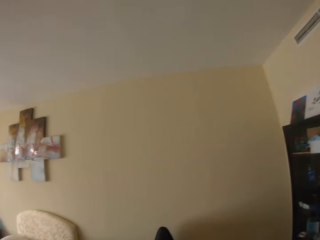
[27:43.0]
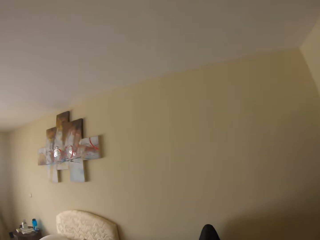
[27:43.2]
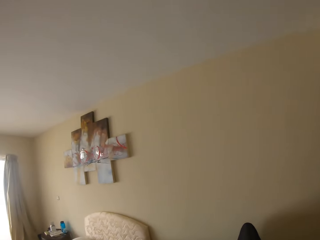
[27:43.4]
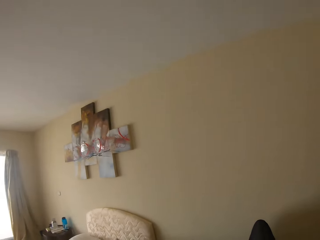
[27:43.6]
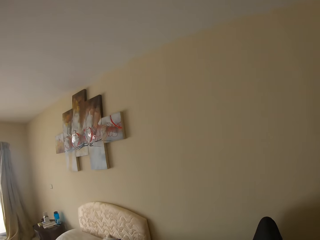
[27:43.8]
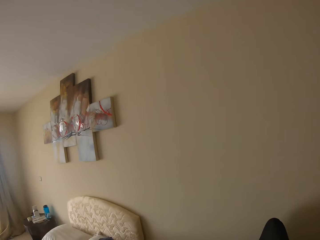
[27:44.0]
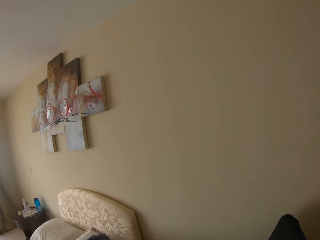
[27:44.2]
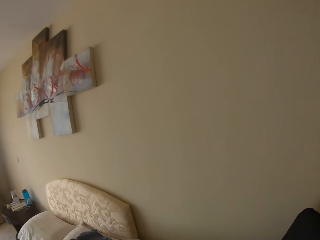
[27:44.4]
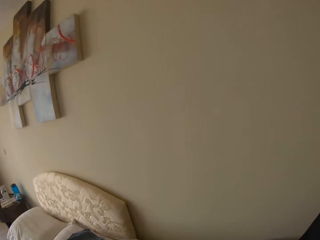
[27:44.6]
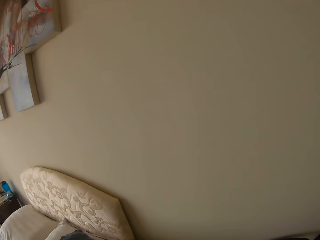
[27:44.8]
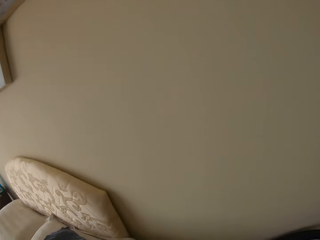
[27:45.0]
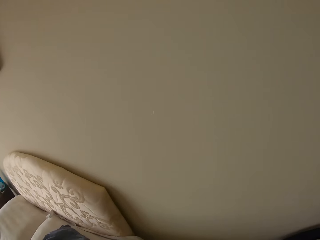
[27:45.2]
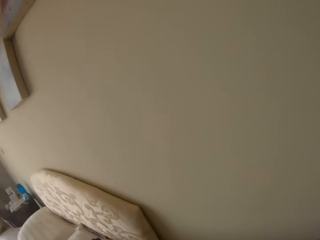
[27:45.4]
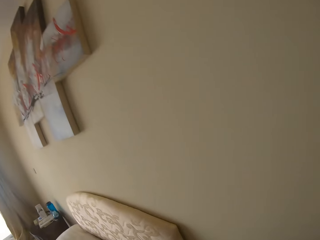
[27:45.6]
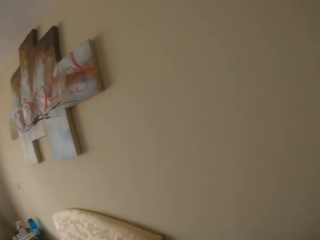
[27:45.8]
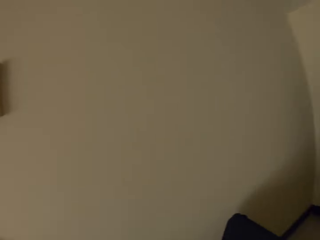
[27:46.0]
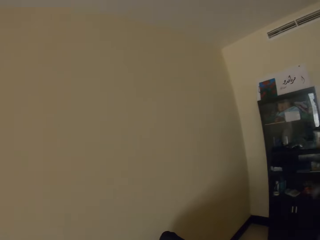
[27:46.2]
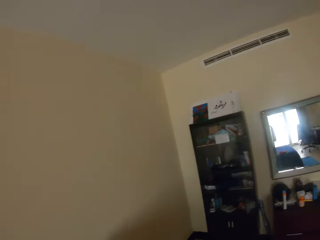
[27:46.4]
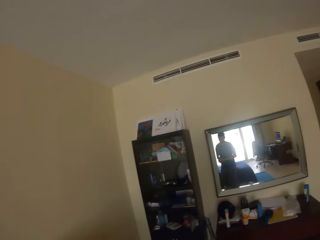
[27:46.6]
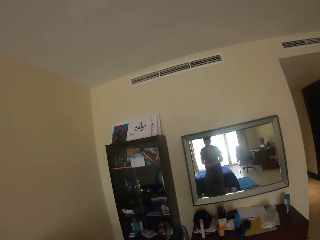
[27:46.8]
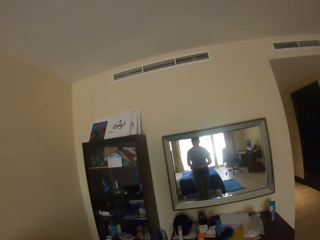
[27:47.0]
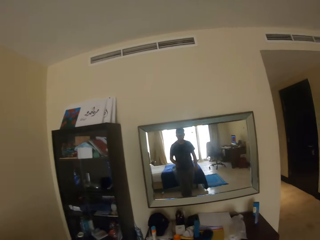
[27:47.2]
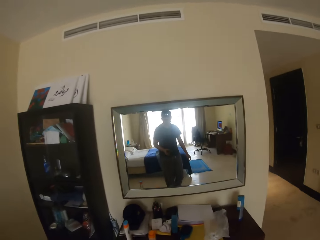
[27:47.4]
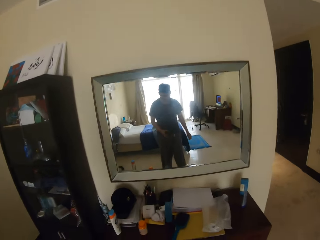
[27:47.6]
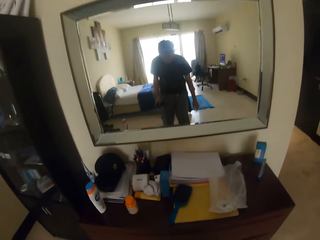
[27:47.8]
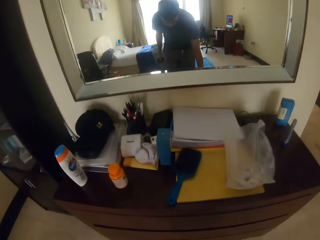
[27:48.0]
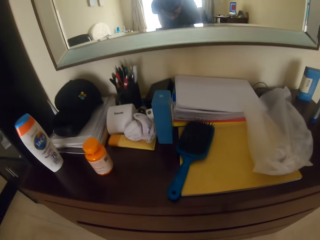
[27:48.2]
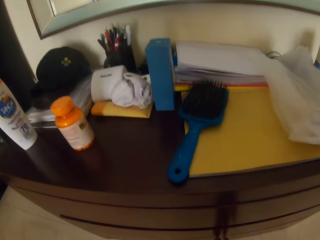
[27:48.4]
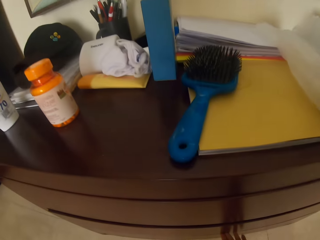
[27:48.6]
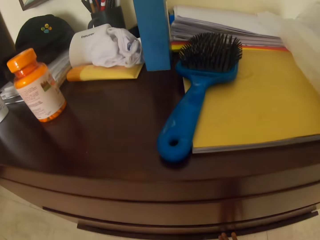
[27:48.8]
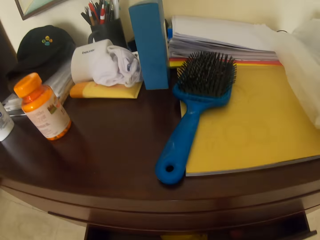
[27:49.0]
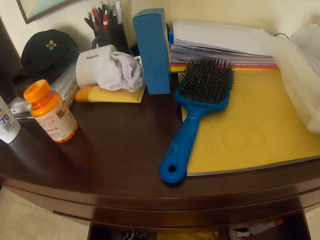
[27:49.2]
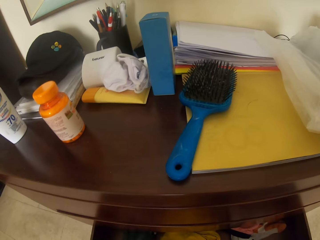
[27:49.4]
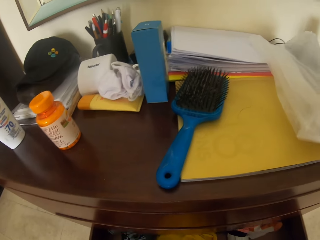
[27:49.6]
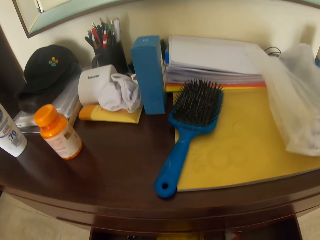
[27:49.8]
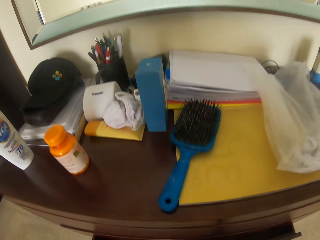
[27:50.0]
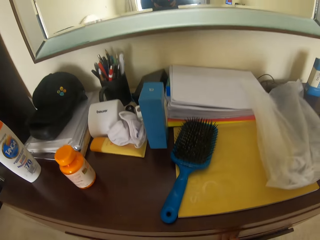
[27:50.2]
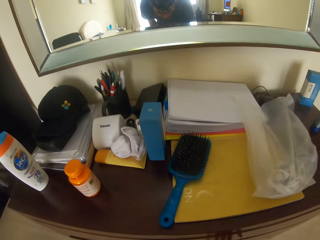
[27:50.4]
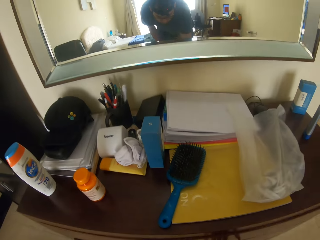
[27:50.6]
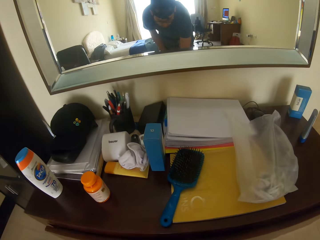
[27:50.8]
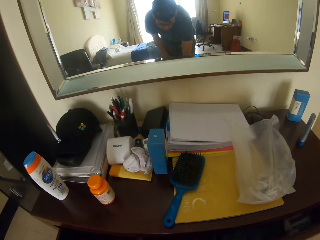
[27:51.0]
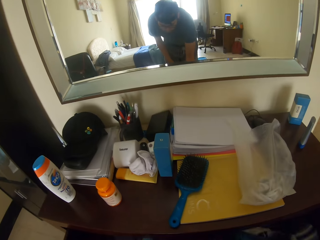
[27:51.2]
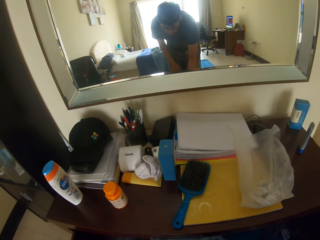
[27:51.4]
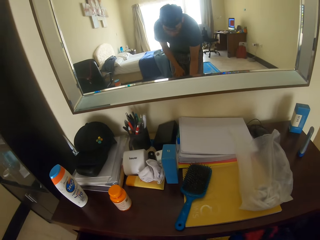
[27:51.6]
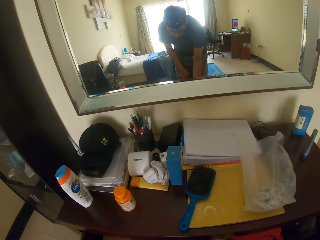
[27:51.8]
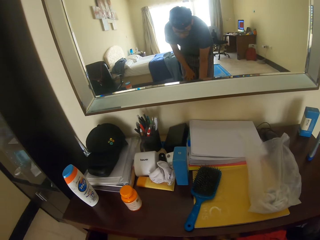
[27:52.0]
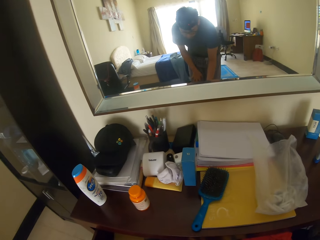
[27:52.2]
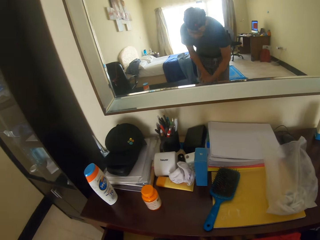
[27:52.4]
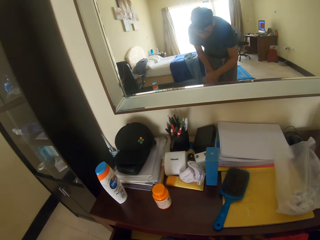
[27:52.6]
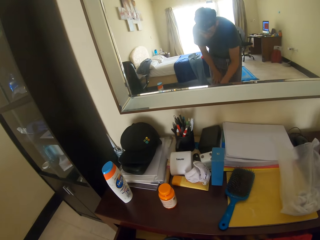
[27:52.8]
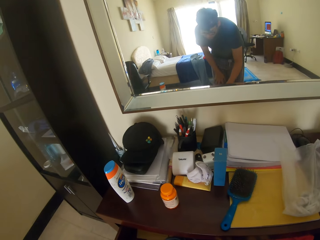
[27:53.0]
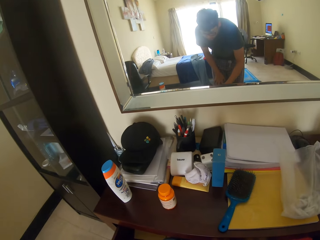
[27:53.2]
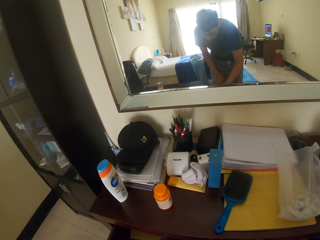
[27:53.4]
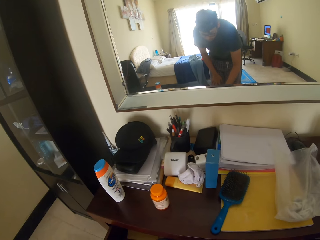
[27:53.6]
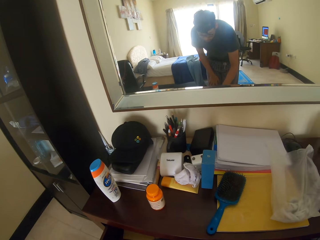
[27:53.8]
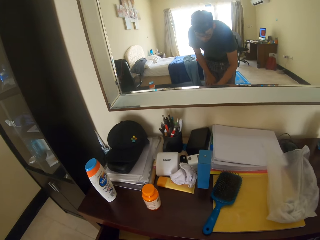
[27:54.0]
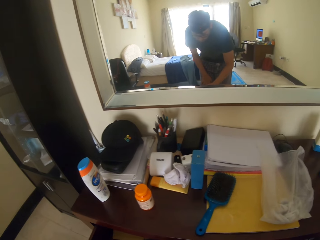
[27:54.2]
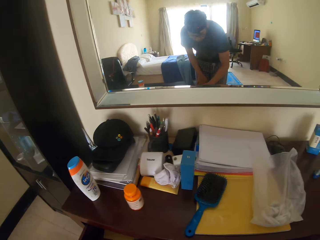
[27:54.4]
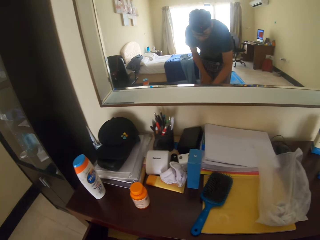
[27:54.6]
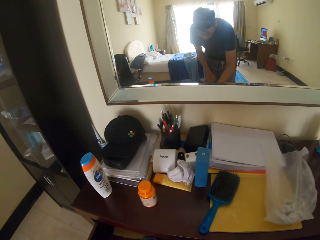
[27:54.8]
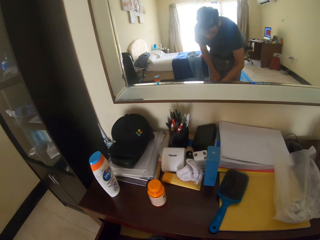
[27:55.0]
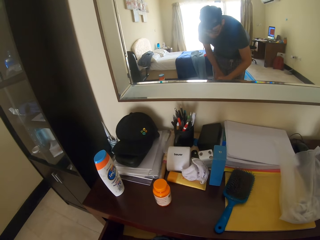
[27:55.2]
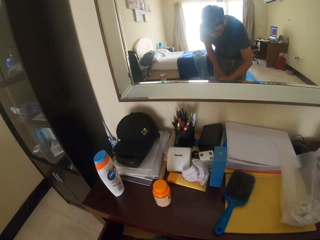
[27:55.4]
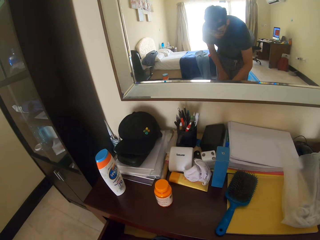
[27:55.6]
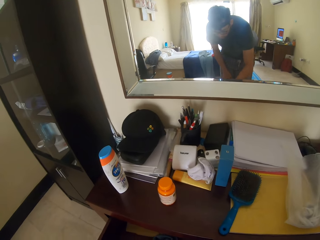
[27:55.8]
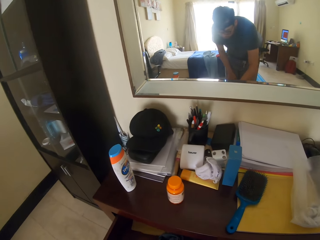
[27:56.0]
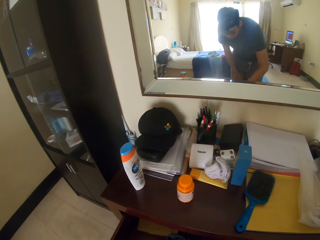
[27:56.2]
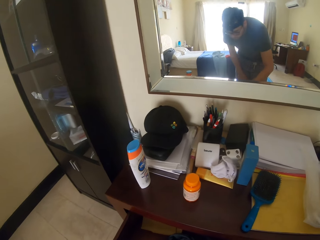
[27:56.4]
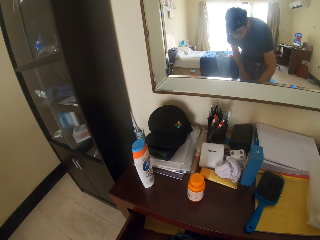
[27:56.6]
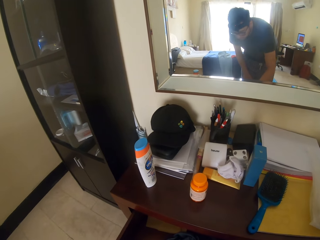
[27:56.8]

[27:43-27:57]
The camera wearer opens the drawer. They close the drawer. They open the drawer. They look for something inside the drawer.

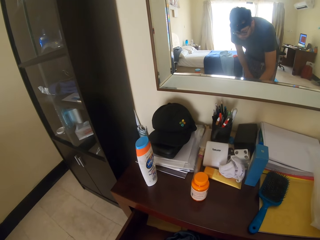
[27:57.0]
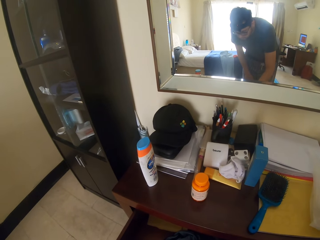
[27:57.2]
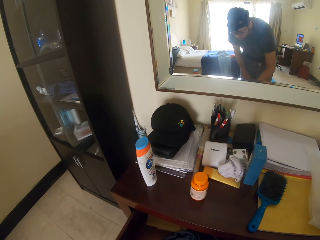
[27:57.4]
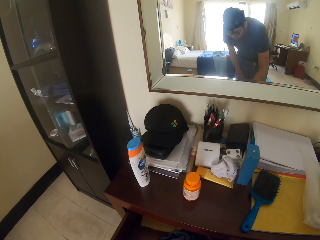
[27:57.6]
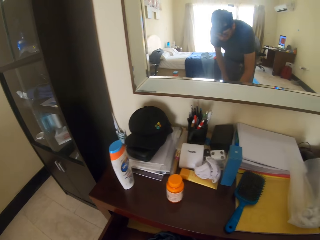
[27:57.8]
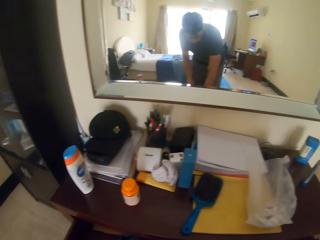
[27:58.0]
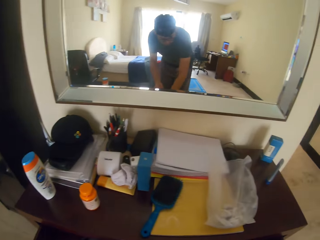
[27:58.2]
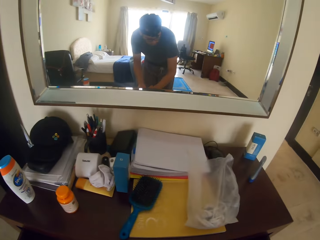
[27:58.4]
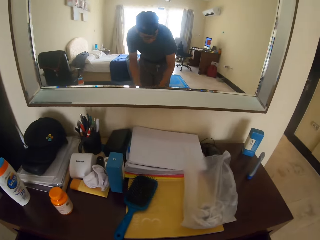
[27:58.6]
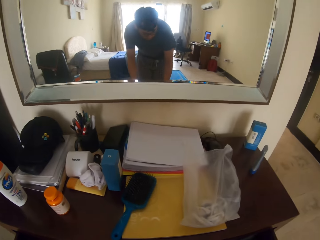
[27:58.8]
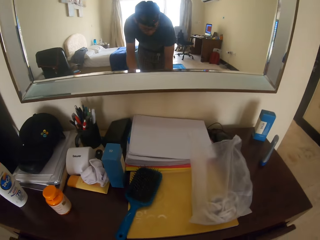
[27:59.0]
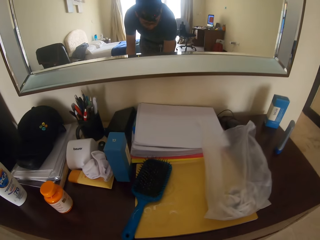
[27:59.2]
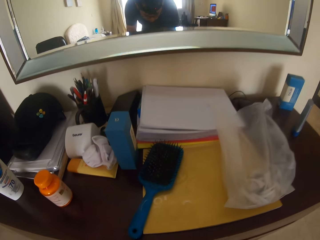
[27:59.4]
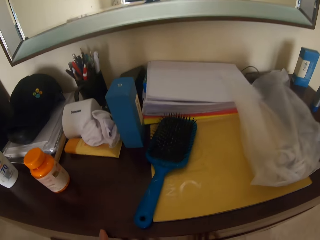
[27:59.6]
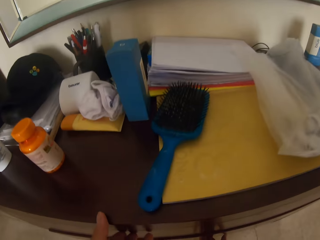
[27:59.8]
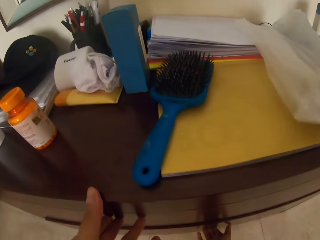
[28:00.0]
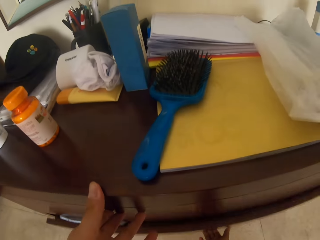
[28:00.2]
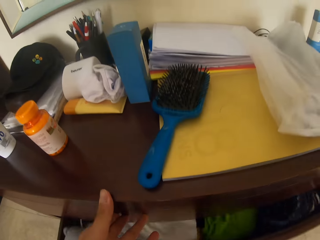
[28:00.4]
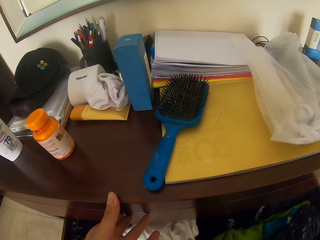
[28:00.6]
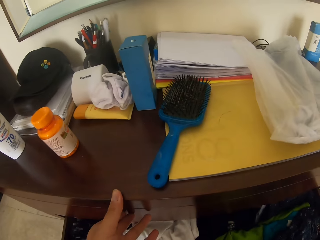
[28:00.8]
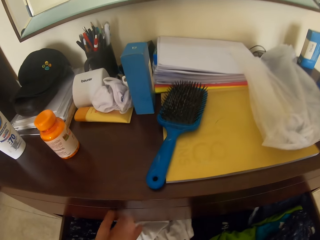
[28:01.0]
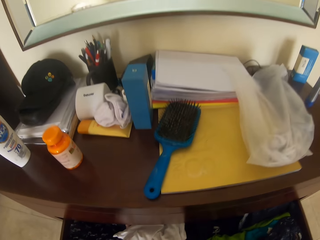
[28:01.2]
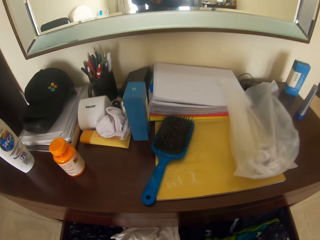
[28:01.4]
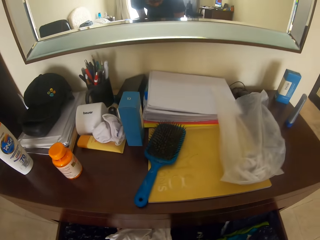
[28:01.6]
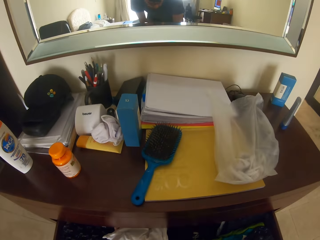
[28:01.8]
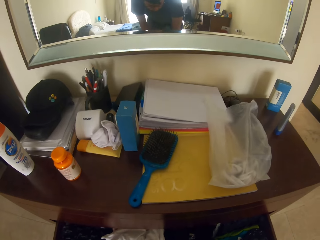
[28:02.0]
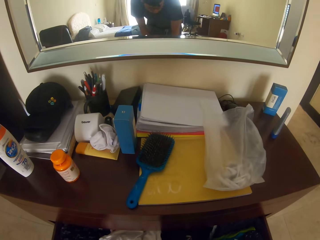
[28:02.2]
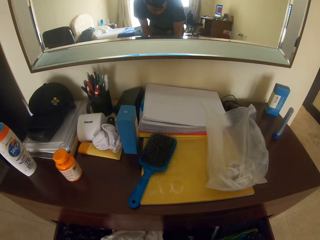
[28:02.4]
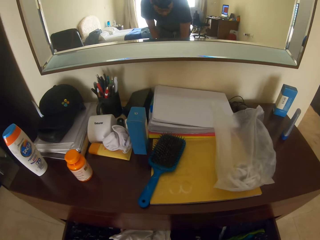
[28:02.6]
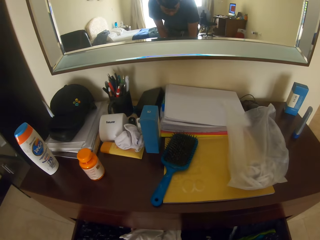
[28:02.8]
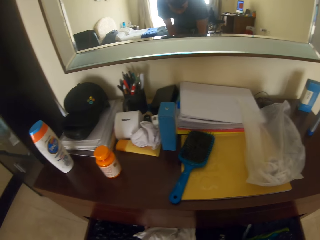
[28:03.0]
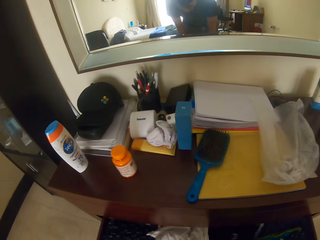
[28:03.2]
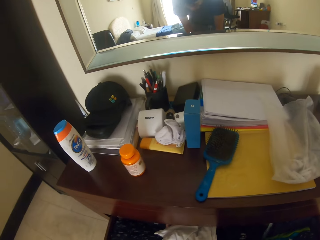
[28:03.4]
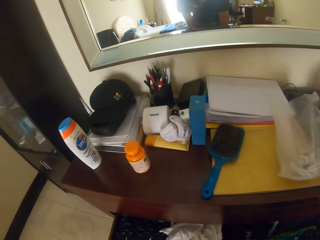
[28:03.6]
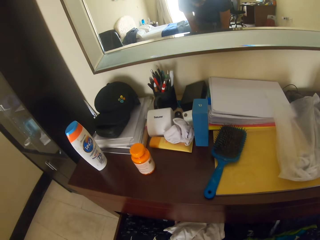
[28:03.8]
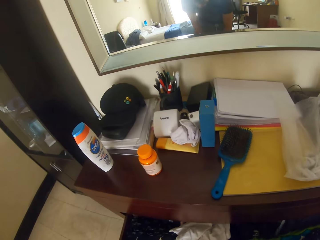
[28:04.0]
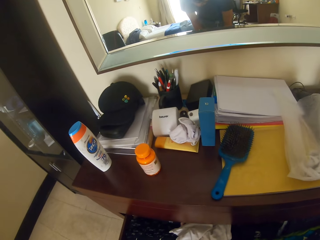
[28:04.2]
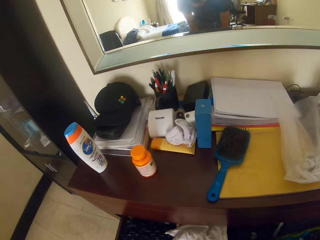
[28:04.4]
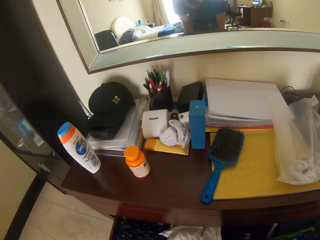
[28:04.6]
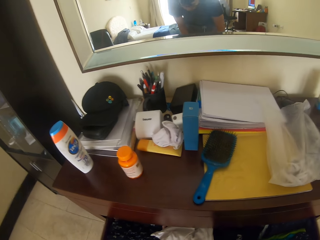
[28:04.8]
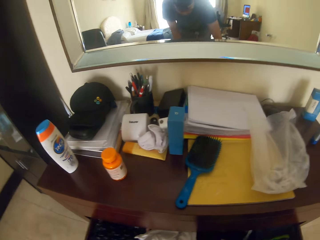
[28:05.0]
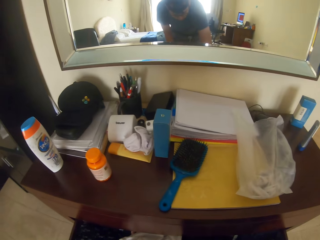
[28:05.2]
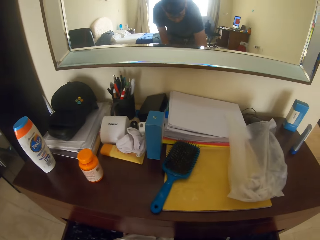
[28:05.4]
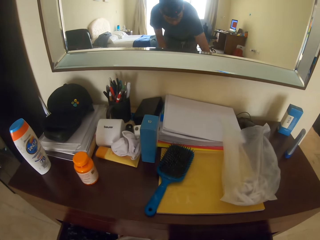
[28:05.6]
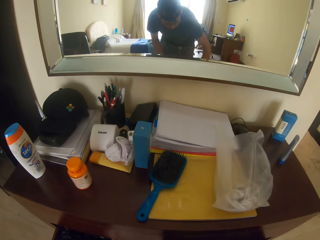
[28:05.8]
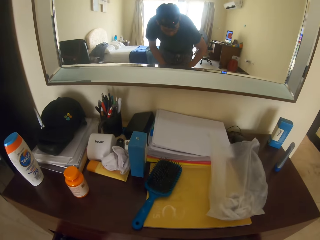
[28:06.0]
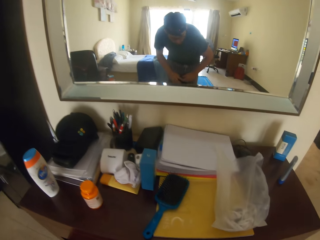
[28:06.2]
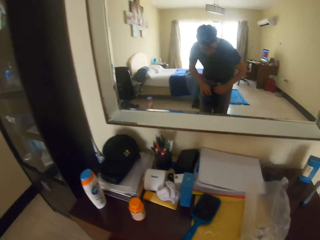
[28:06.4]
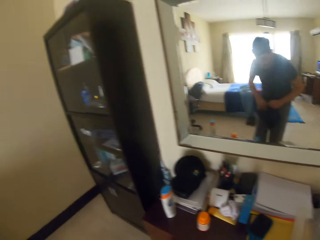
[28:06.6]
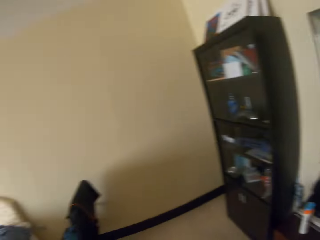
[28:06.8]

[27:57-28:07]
The camera wearer closes the drawer. They open the drawer. They look for a cloth inside the drawer.
